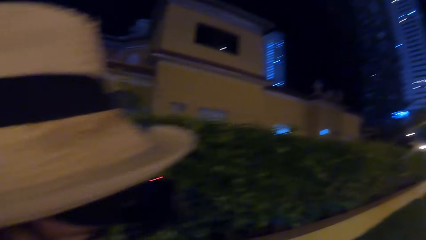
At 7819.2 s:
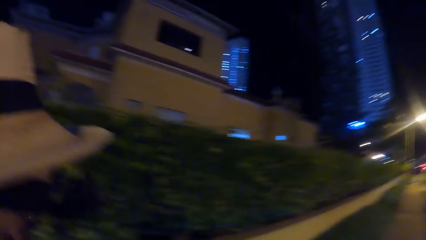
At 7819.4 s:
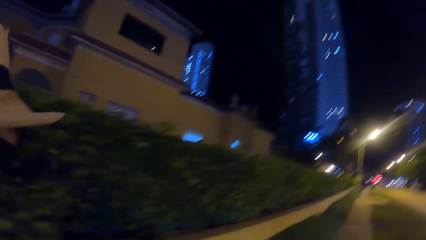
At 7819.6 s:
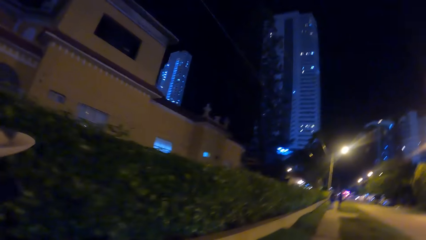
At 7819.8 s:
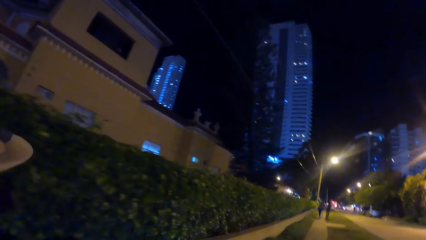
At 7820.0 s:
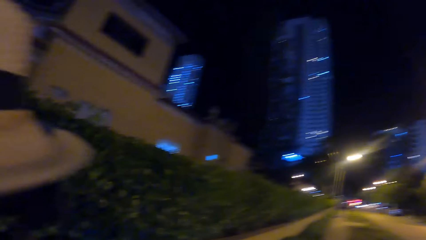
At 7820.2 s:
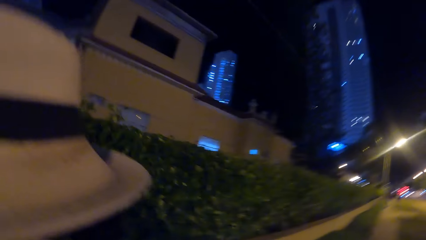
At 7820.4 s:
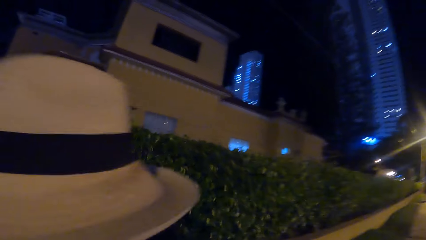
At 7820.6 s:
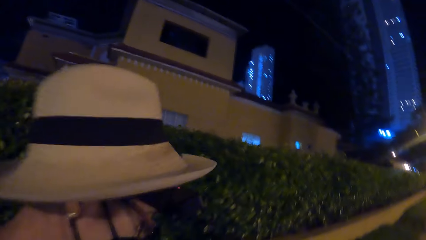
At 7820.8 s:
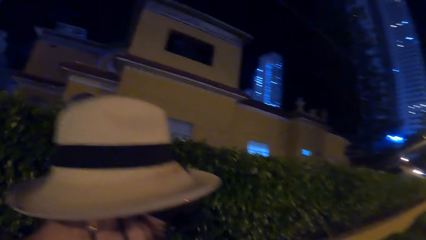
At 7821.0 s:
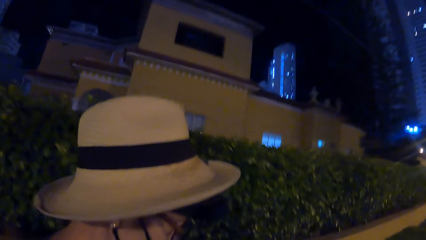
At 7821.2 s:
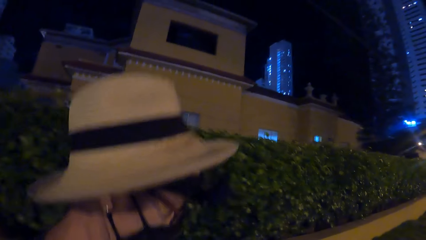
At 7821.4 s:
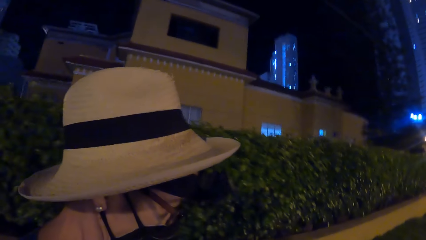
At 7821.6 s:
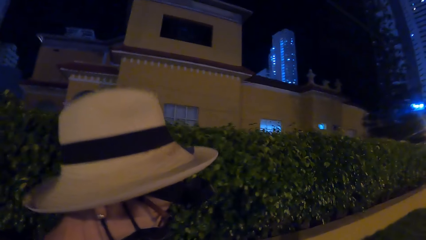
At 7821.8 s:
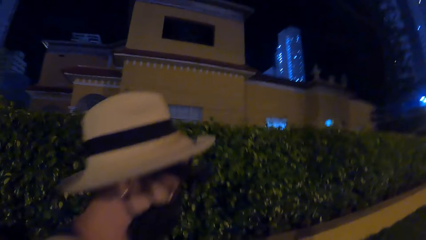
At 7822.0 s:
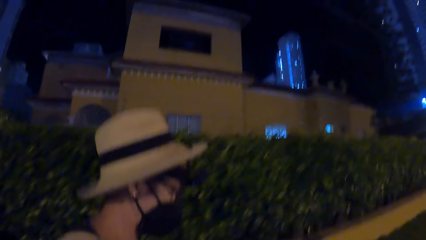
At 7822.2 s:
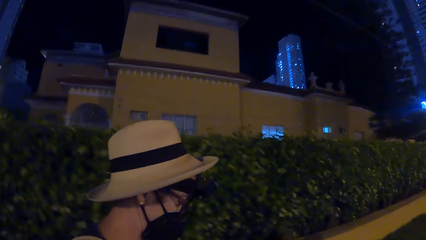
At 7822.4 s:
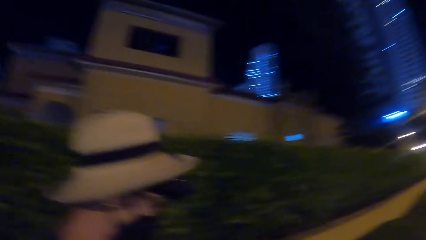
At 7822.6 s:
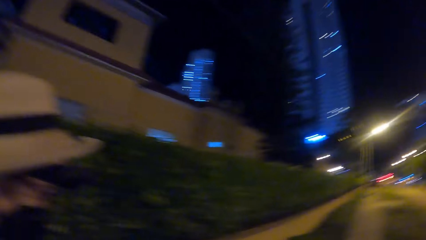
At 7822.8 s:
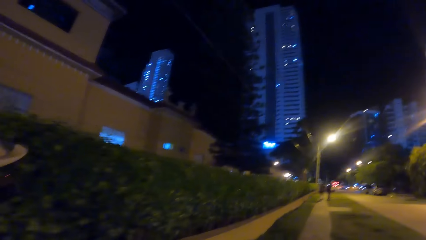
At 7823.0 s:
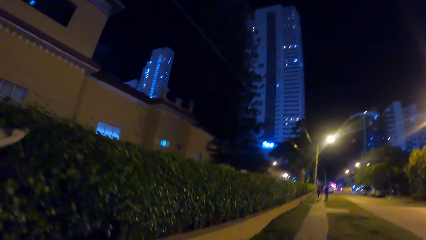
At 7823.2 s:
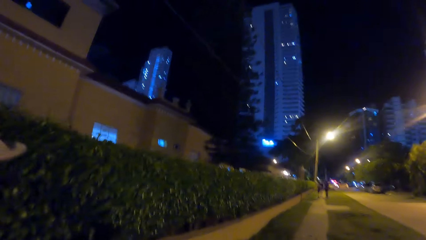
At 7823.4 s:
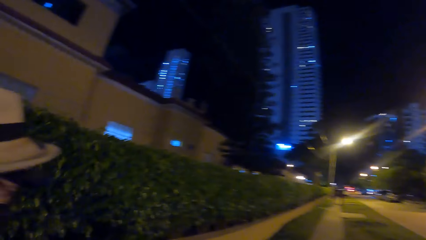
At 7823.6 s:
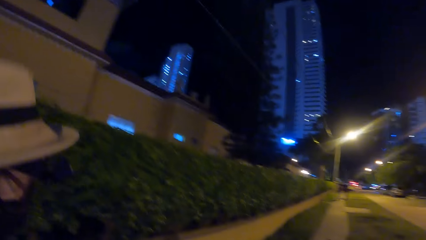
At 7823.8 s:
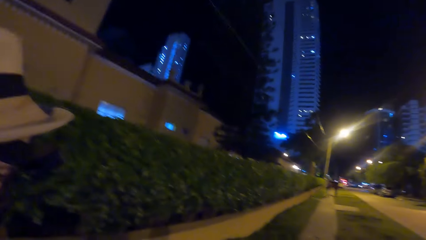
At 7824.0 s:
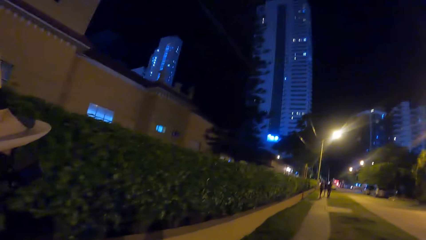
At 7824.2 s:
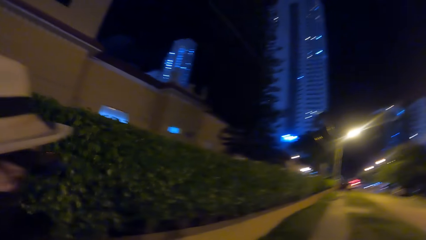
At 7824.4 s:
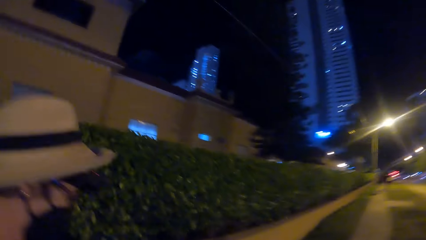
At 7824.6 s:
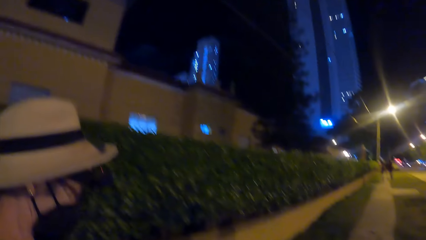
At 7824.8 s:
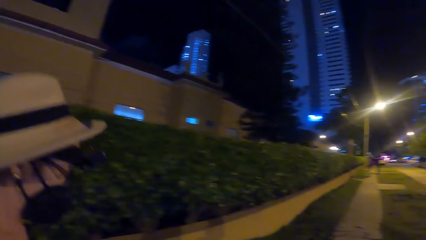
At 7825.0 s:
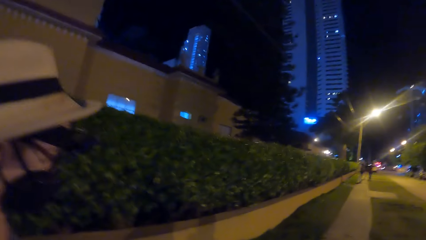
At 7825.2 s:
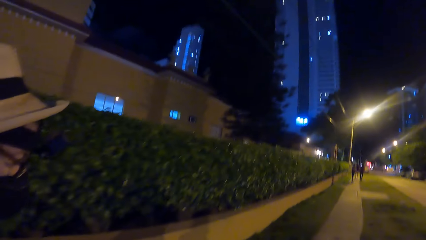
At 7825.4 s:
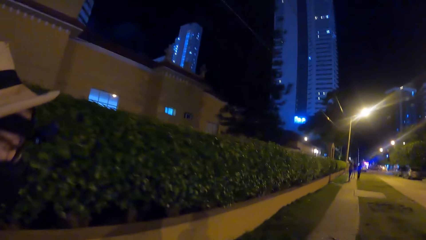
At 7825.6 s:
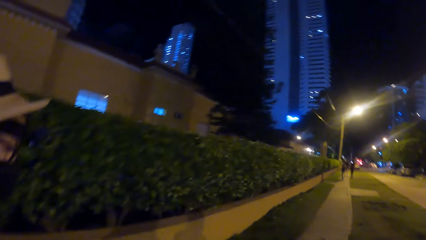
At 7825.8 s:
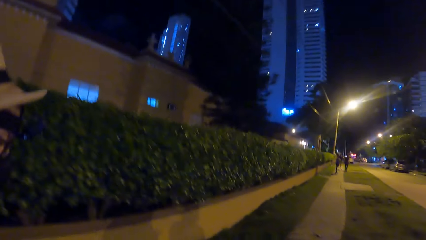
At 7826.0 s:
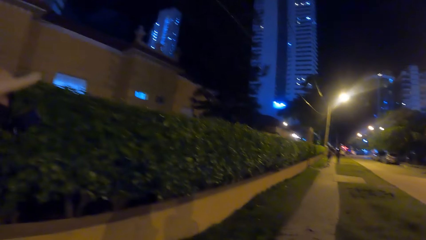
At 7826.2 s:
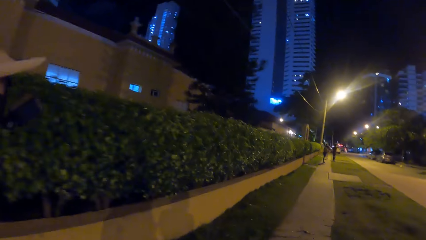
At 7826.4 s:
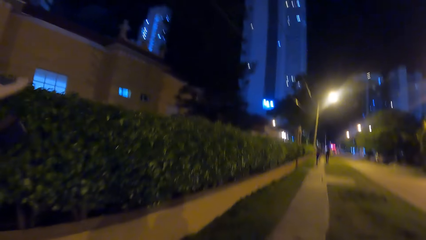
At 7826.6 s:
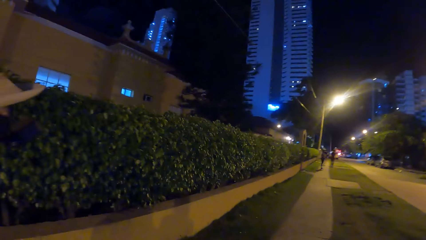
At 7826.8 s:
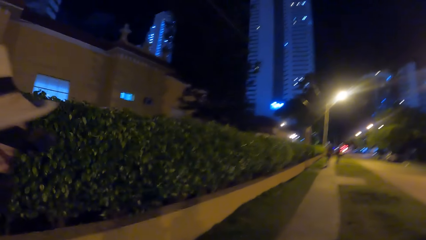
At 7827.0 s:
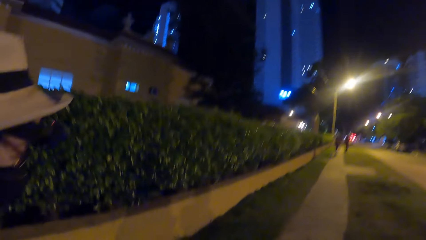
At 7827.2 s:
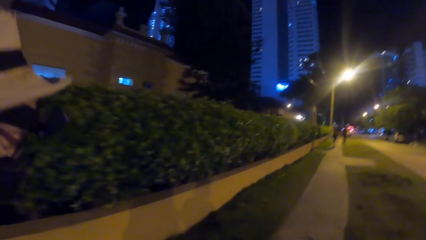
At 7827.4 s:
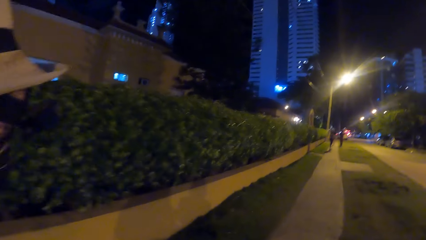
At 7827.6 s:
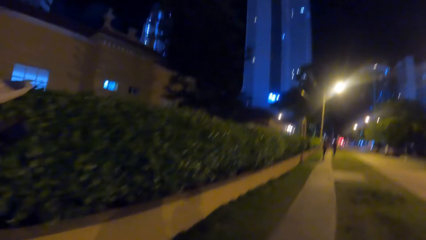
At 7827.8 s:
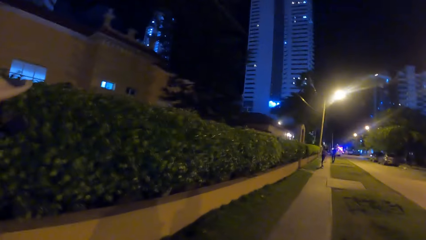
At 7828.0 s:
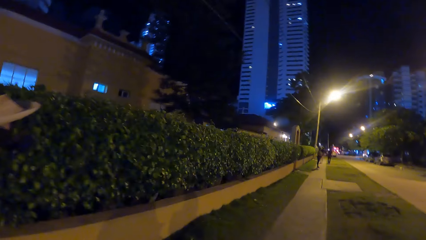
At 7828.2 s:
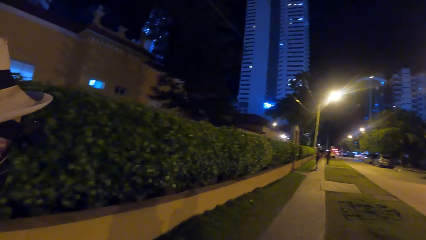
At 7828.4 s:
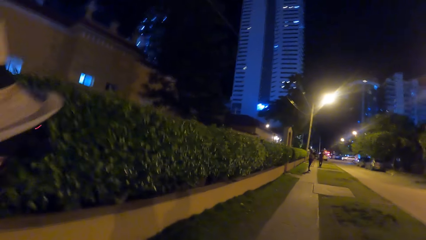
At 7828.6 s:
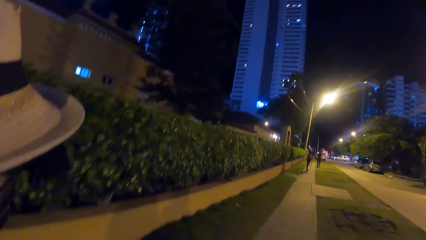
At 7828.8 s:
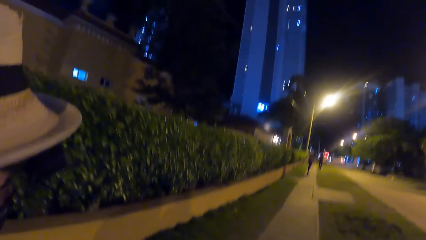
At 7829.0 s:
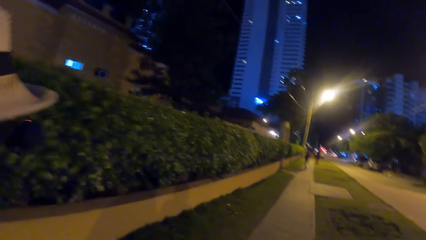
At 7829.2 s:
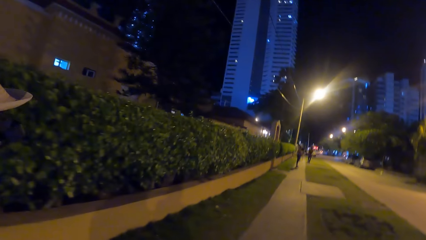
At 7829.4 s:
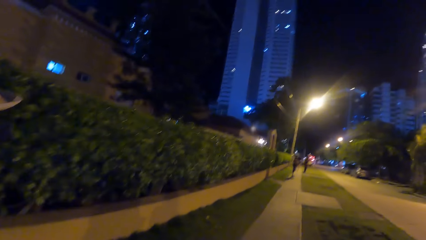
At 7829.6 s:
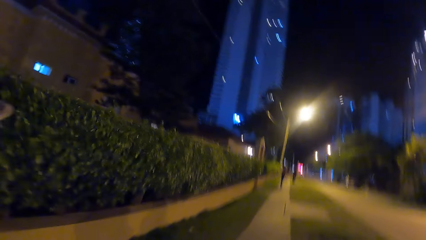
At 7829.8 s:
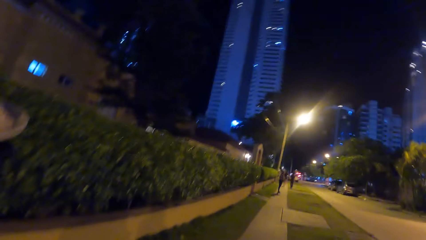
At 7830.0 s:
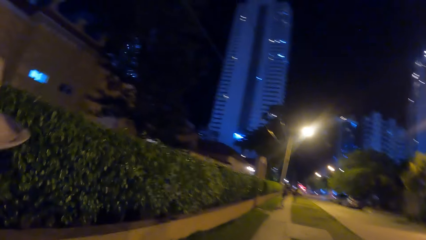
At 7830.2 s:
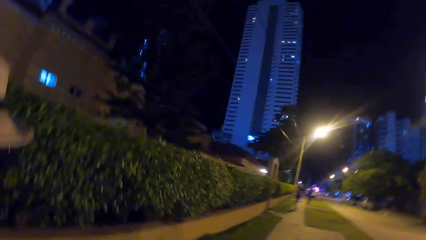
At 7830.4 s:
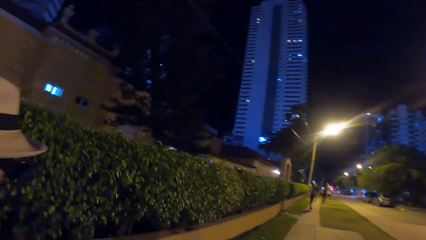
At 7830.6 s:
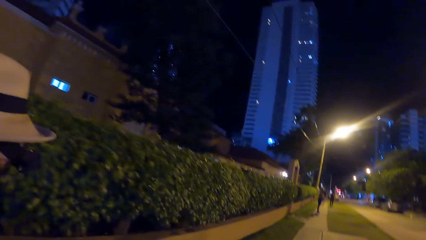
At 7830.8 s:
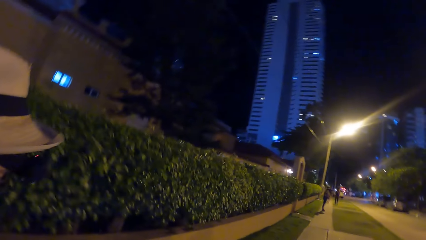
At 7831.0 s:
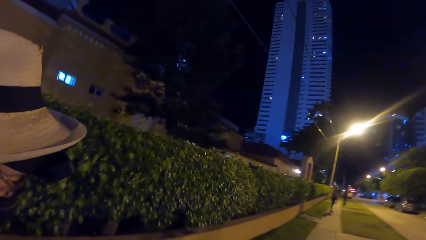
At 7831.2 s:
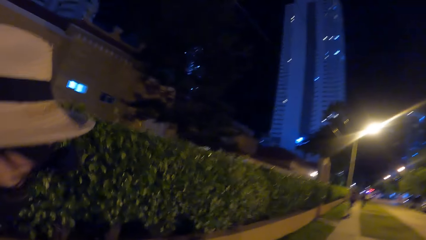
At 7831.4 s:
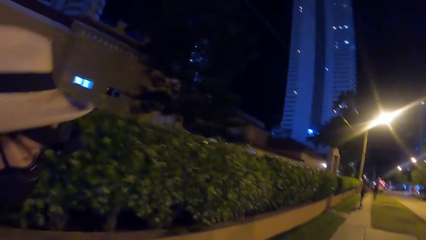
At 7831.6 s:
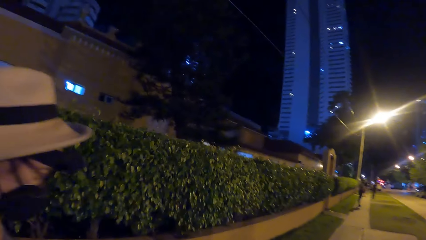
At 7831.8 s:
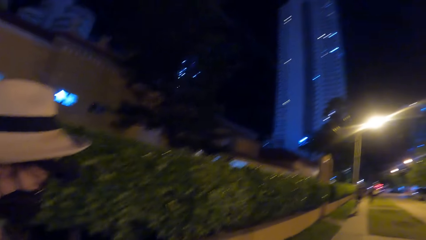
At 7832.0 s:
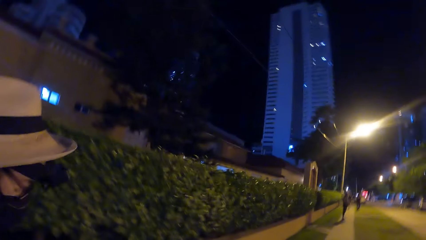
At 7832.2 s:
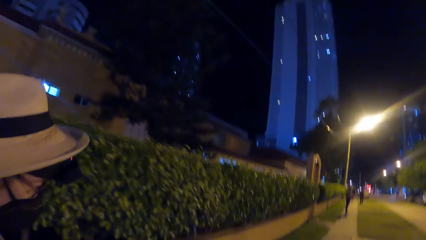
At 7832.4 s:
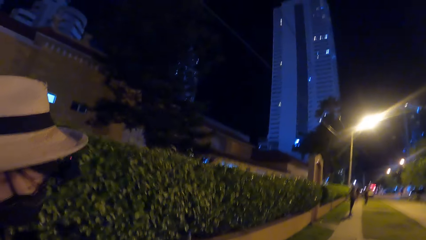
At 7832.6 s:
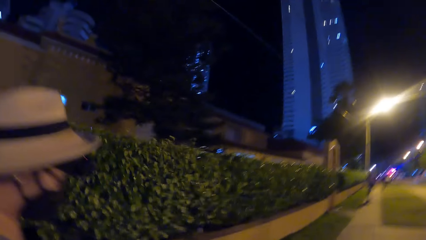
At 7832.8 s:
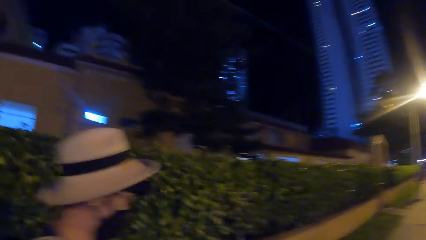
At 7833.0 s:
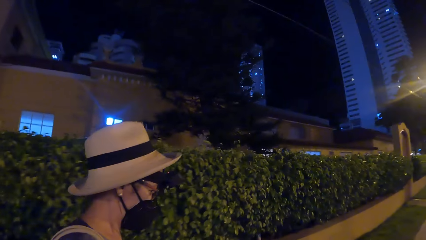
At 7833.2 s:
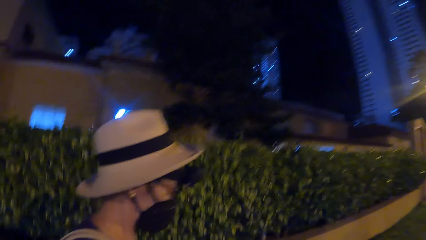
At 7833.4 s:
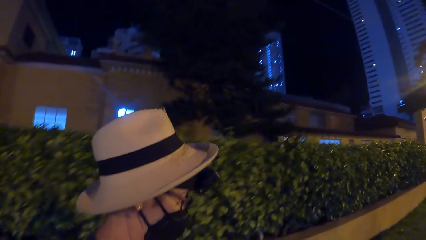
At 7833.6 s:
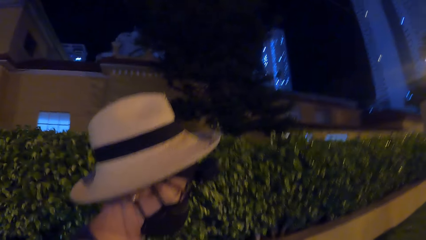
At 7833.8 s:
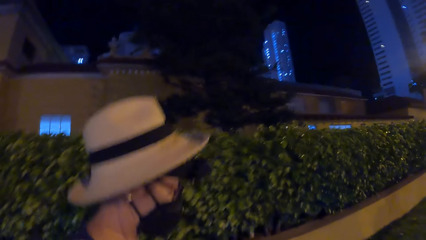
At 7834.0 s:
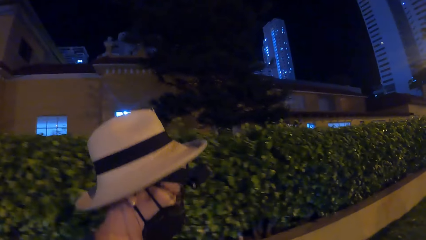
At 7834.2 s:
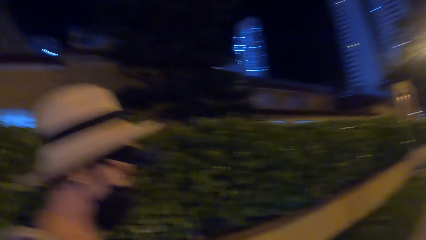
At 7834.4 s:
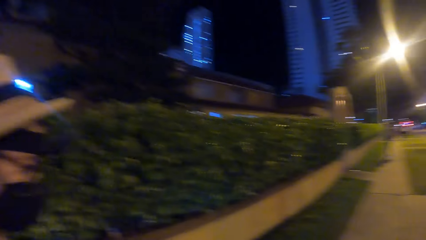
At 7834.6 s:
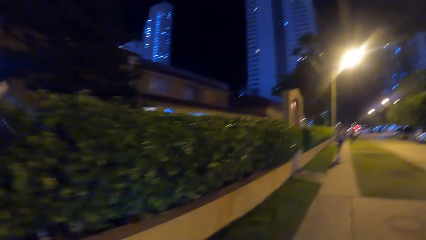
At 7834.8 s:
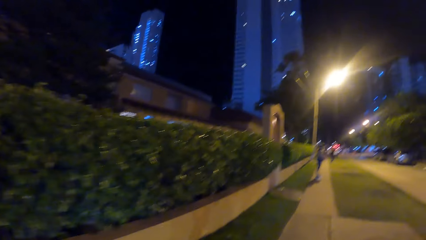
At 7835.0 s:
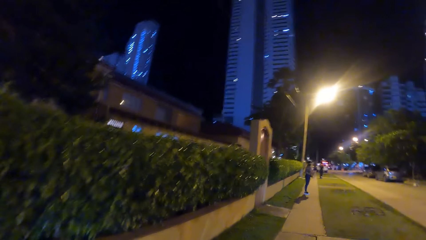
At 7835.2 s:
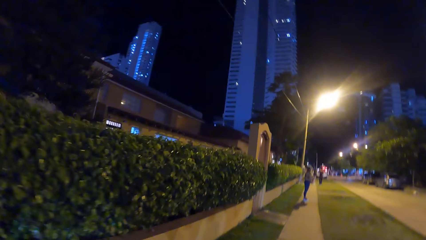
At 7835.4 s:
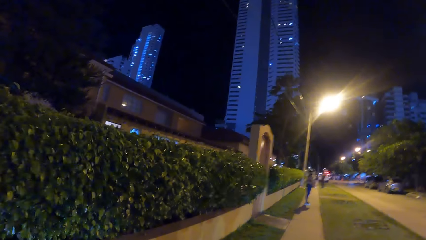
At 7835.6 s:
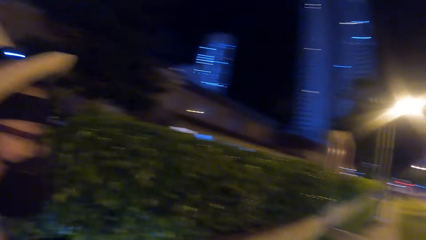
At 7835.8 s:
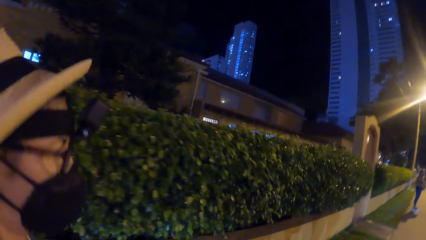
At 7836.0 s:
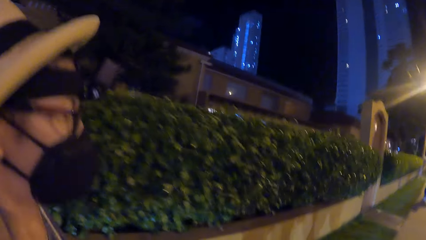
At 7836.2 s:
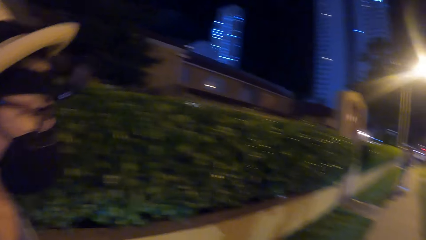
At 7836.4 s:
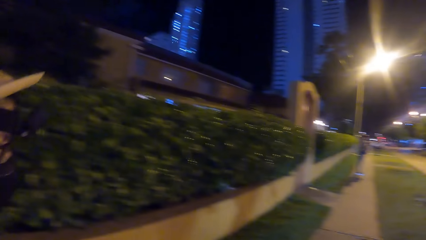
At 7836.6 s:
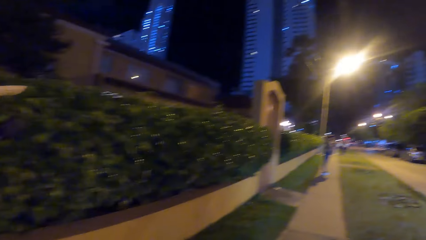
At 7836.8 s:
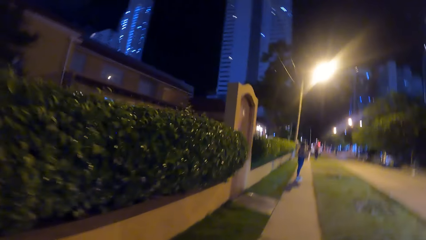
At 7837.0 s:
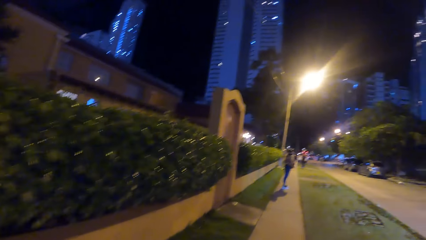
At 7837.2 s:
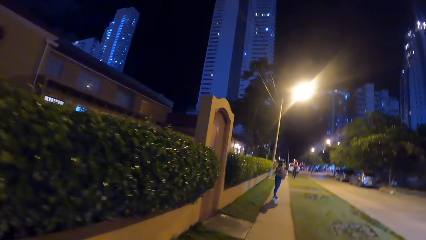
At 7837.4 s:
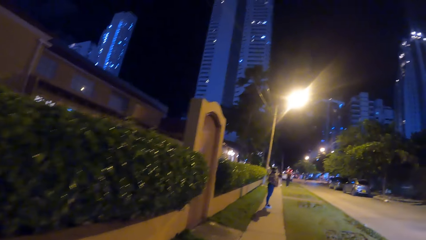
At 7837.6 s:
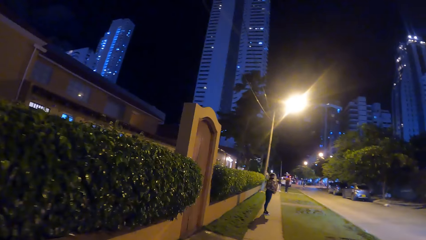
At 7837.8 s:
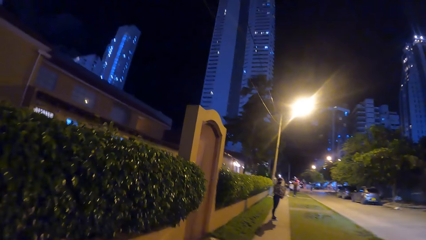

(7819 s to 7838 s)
The camera wearer looks forward. They converse with a woman. They converse with the woman again. They look left. They look forward. The woman stands on the sidewalk. The camera wearer looks left. They converse with the woman. They look forward.
